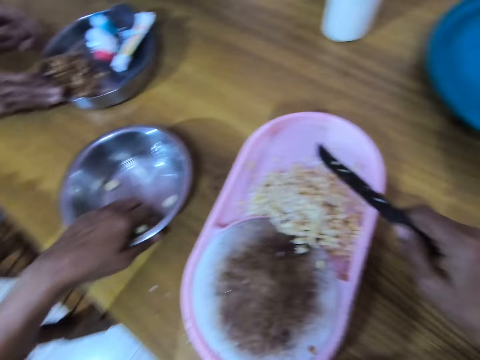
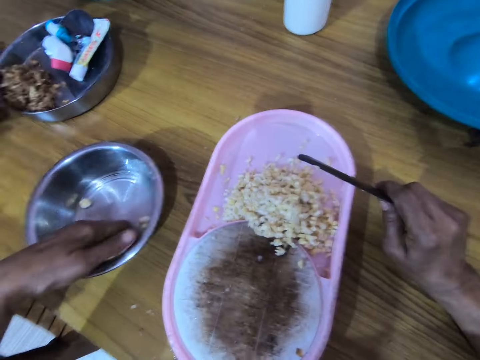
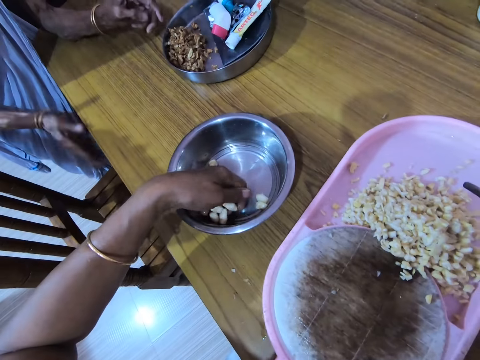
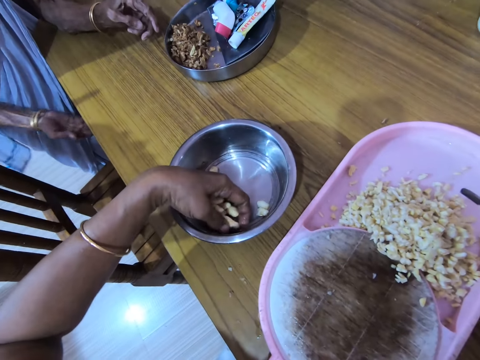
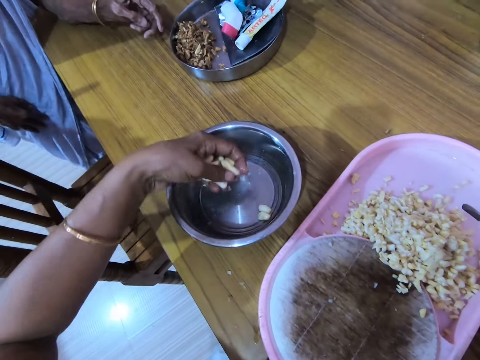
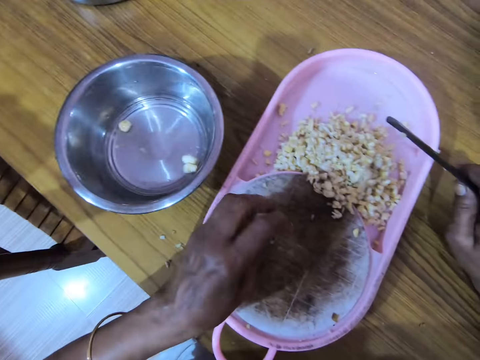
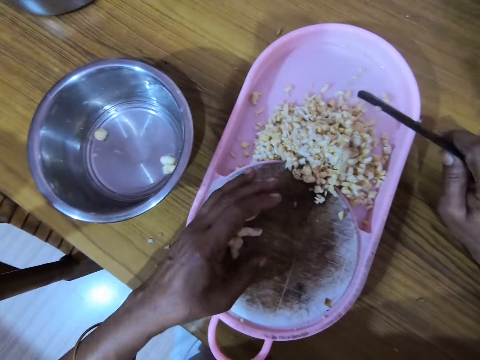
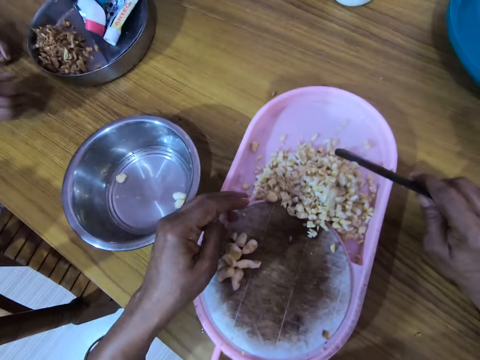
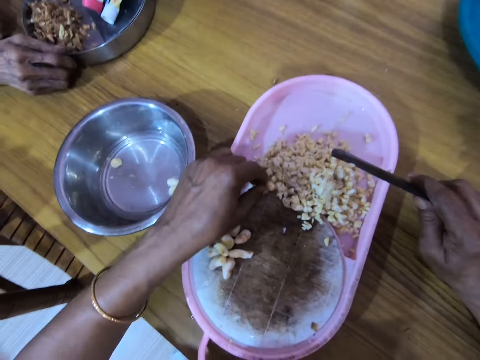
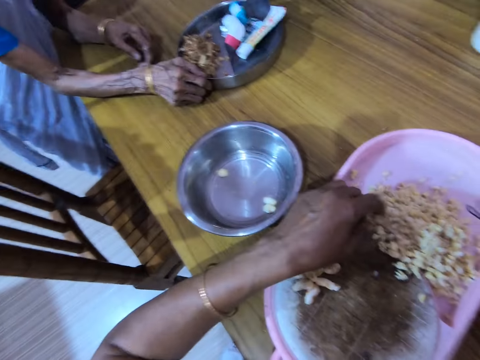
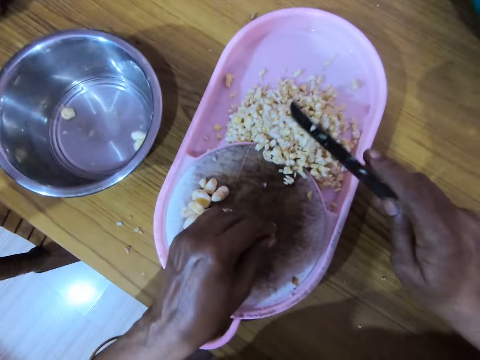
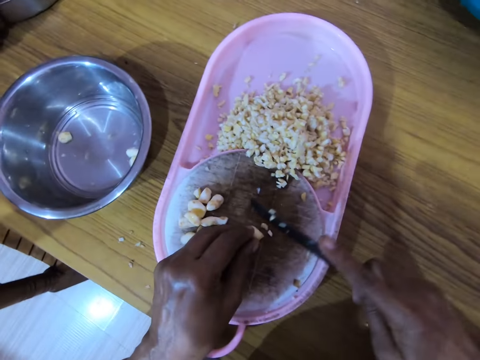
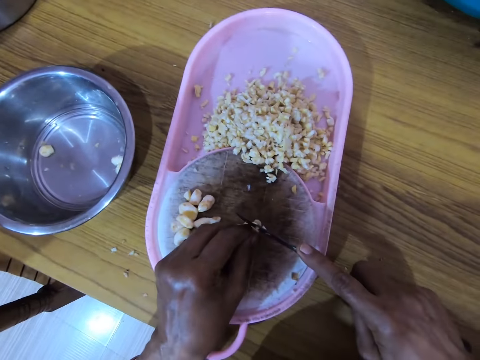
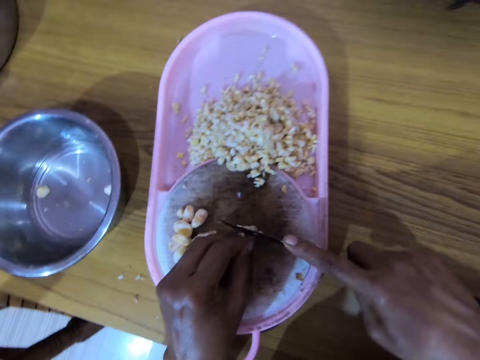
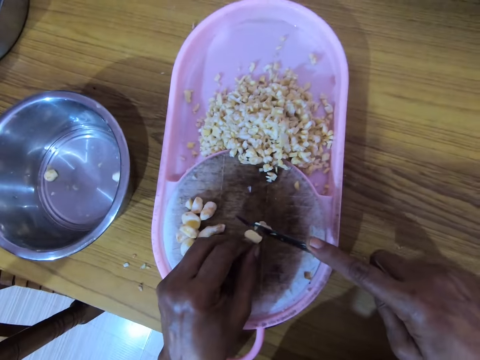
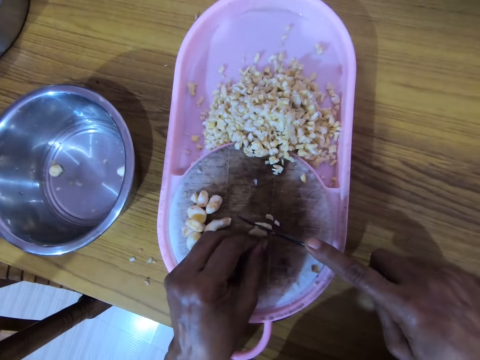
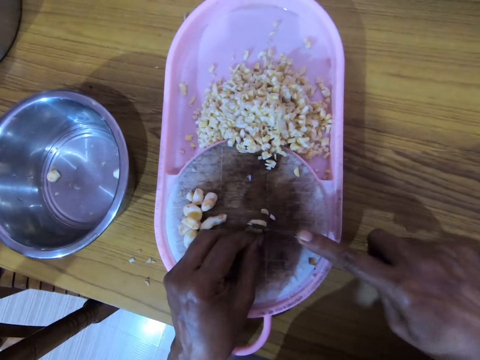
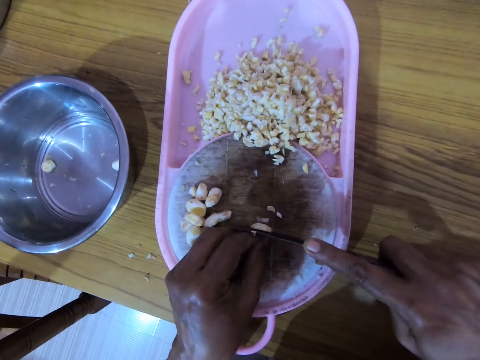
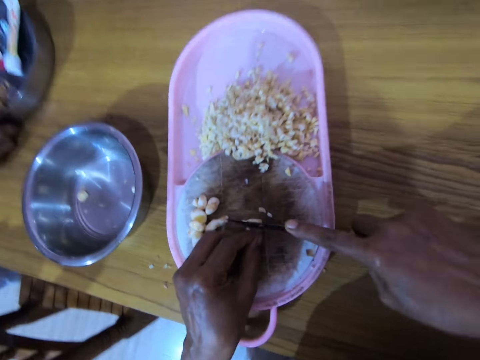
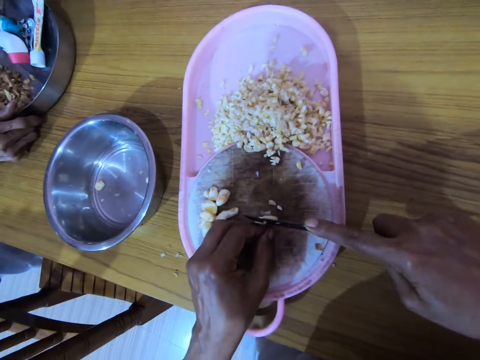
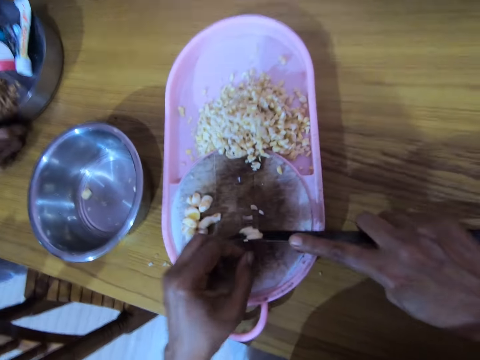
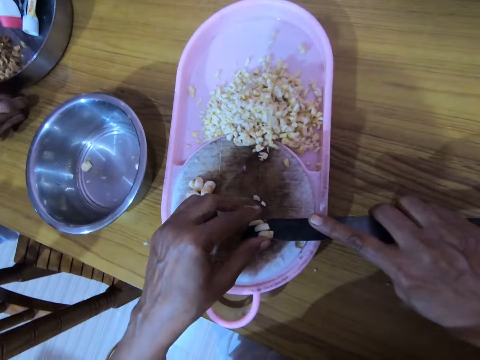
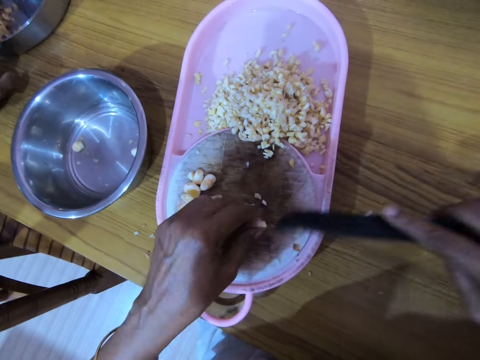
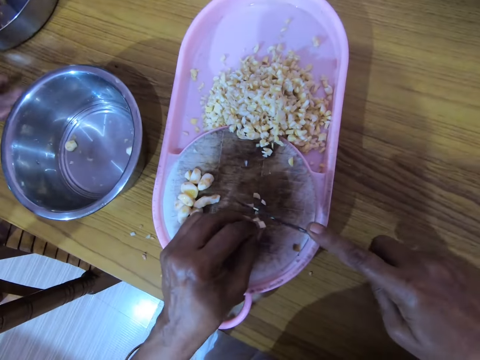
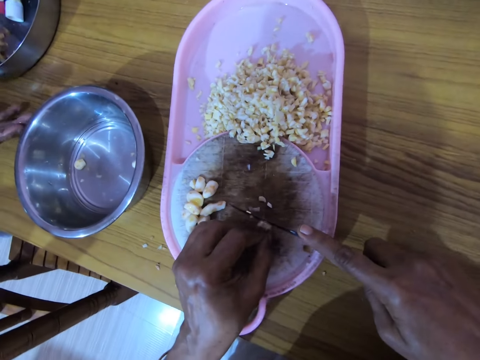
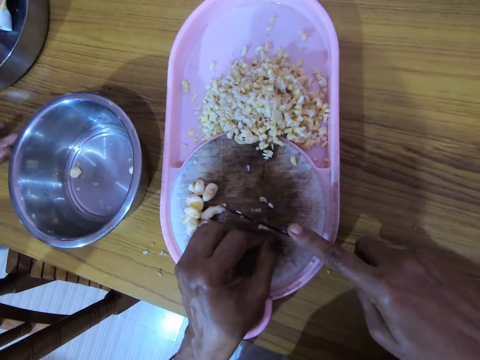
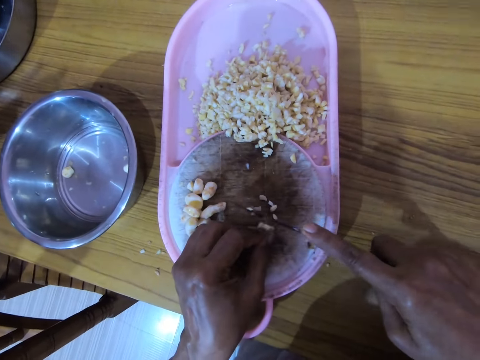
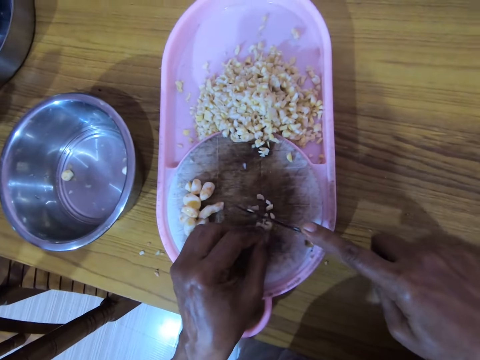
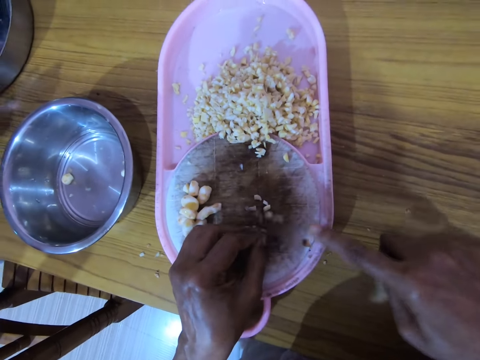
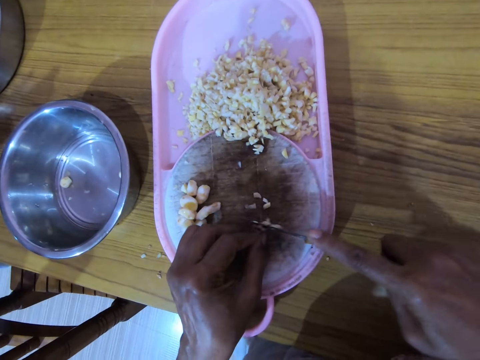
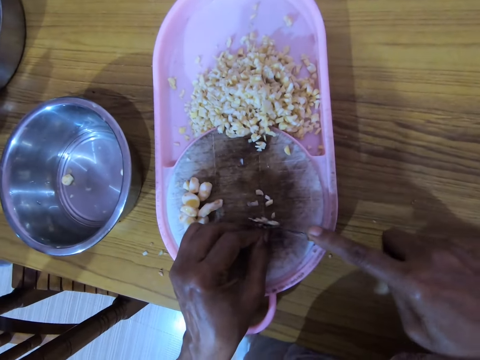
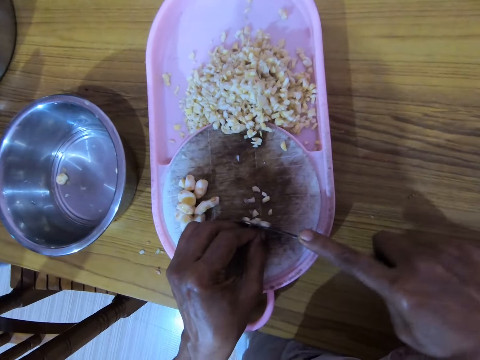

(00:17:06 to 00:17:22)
The camera wearer picks cashew nuts. They interact with a lady. They place the cashew nuts on the chopping board. They interact with the lady. They pick a cashew nut. They place the cashew nuts on the chopping board. They chop the cashew nuts with a knife. They interact with the lady. They cut the ingredients. They interact with the lady. They cut the ingredients.

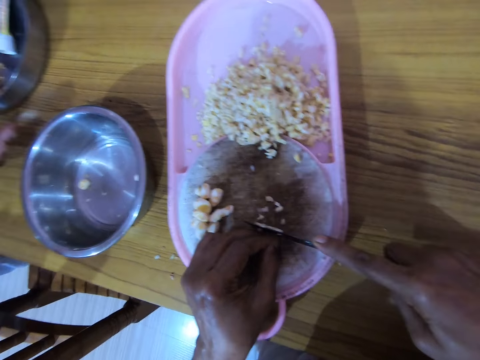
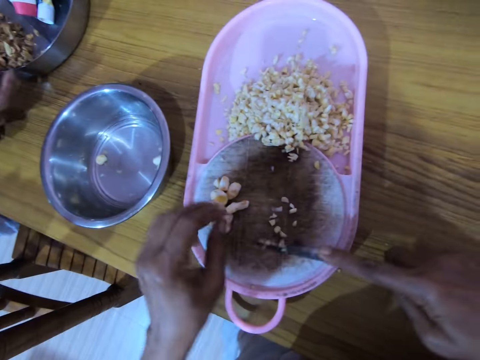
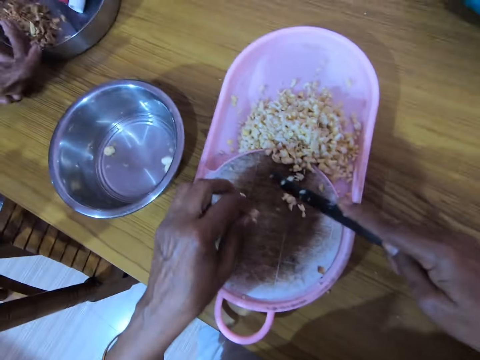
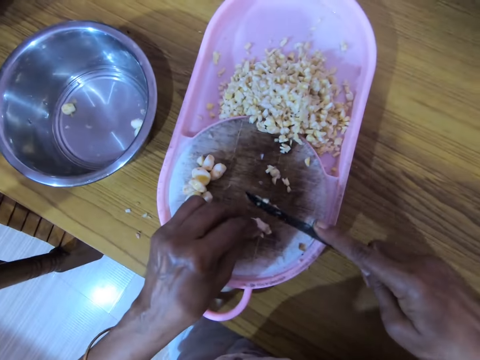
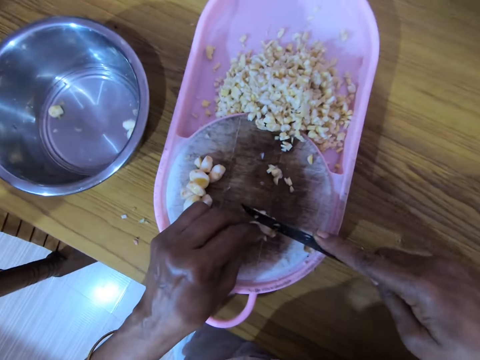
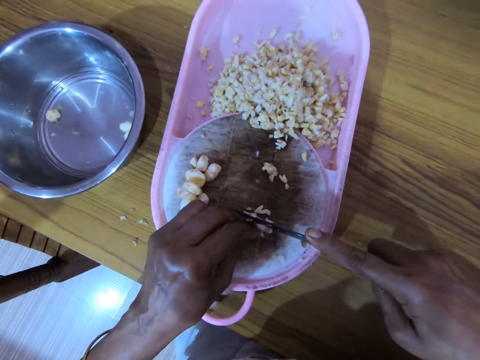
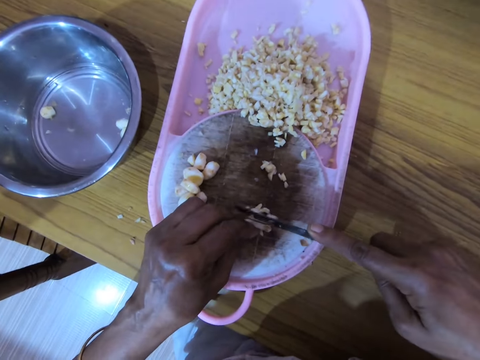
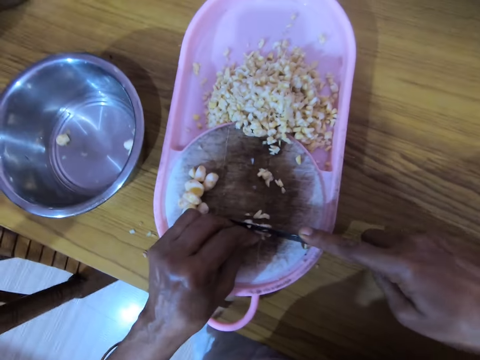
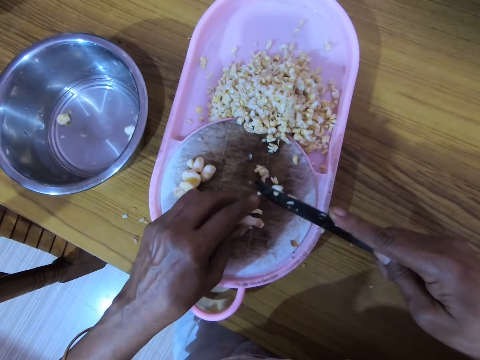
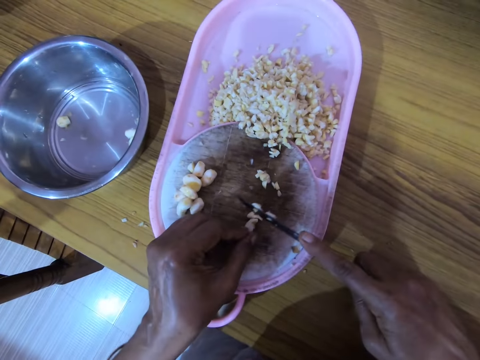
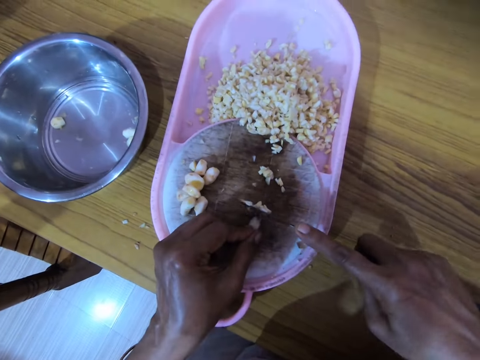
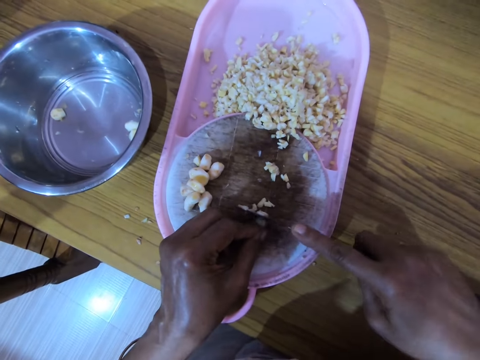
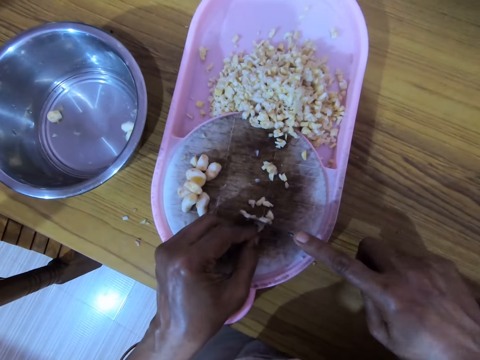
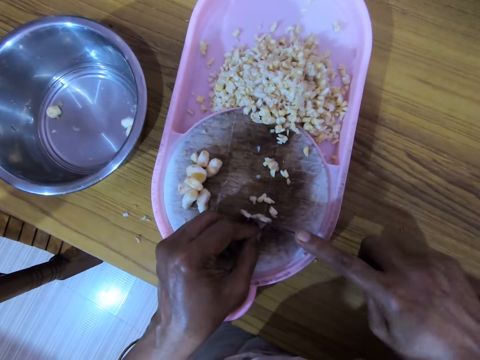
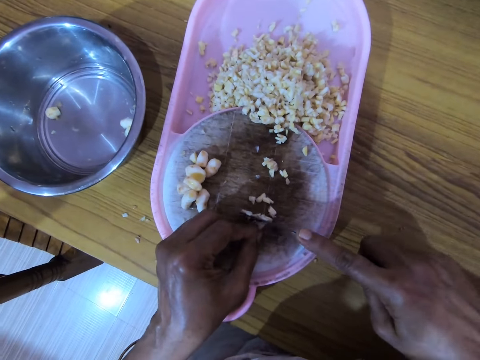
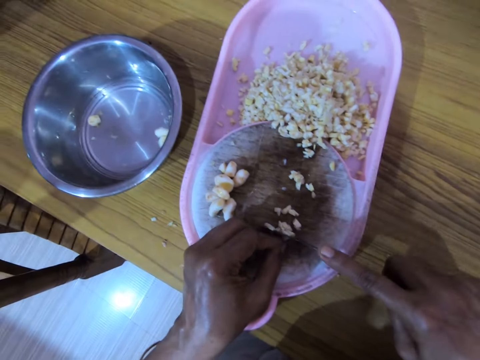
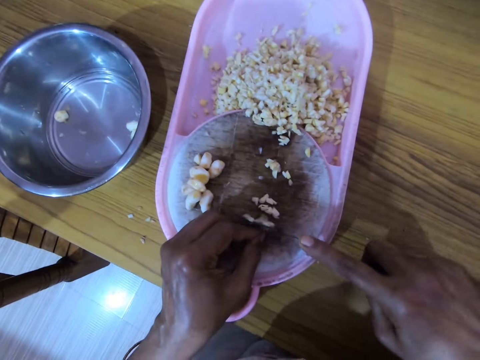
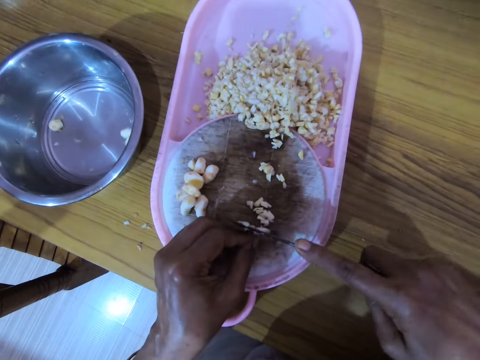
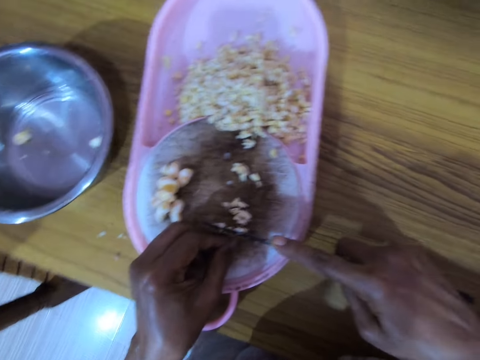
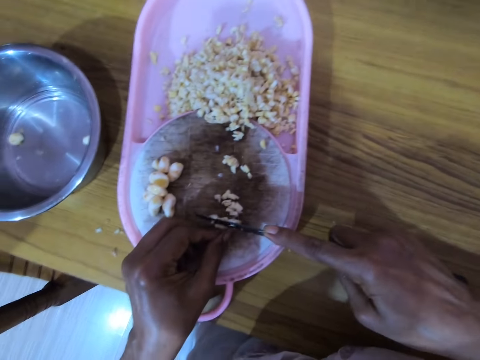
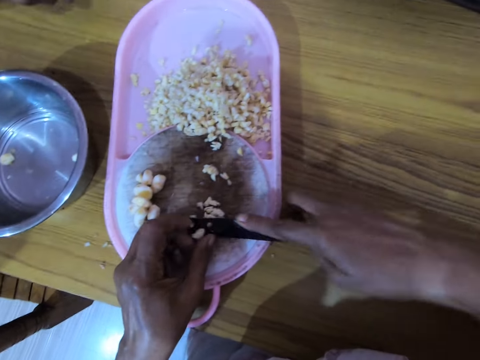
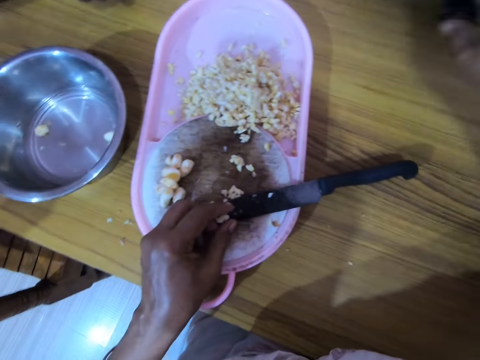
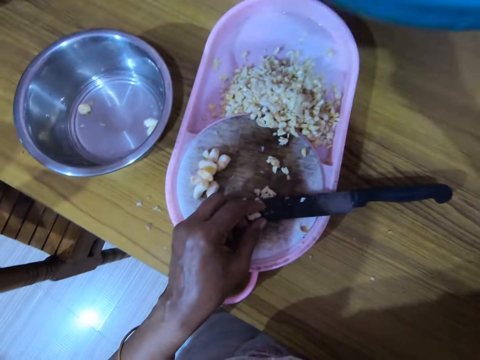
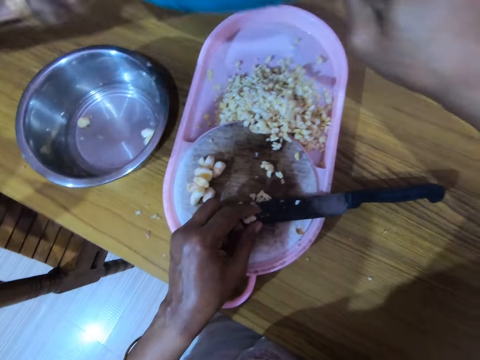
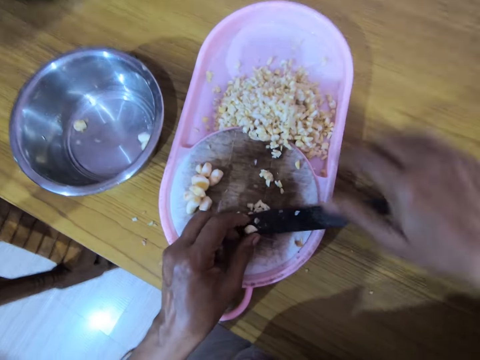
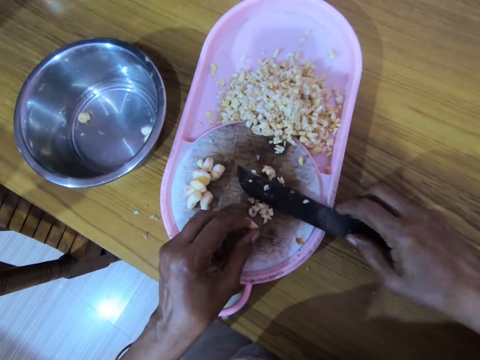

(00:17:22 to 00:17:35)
The camera wearer interacts with a lady. They cut the ingredients. They interact with the lady. They cut the ingredients. They pick up a bowl and pass the bowl to the lady.
